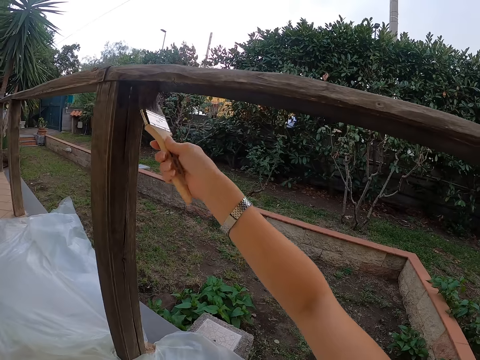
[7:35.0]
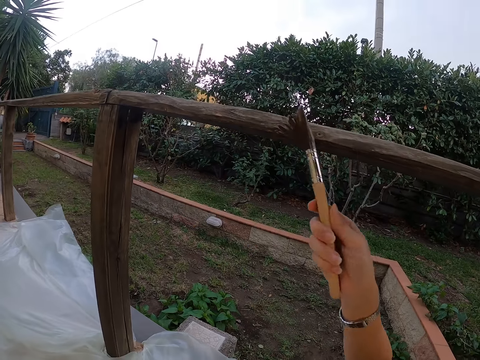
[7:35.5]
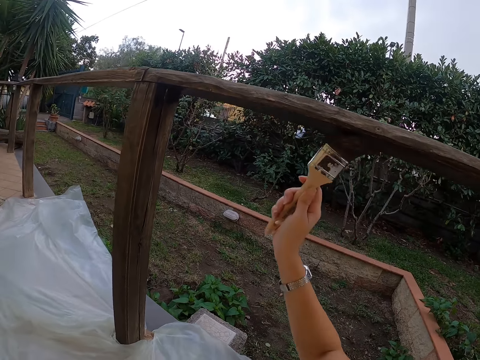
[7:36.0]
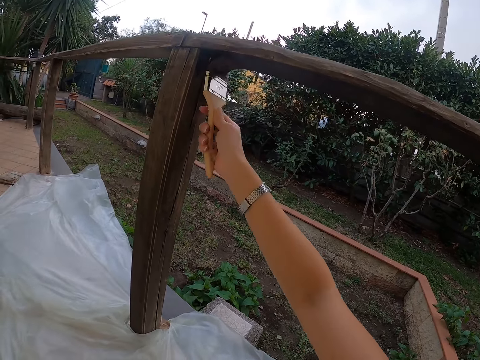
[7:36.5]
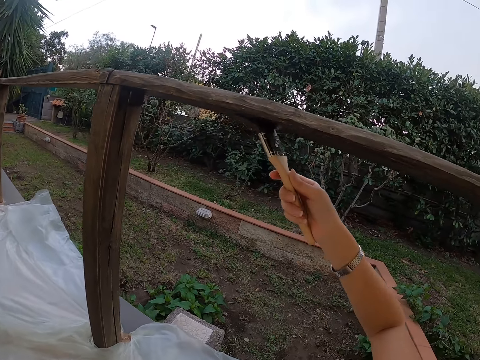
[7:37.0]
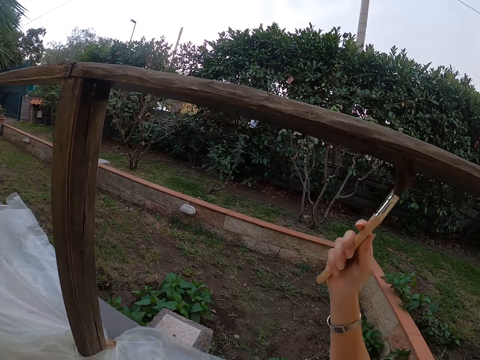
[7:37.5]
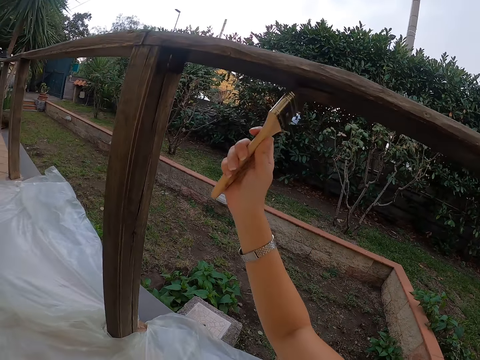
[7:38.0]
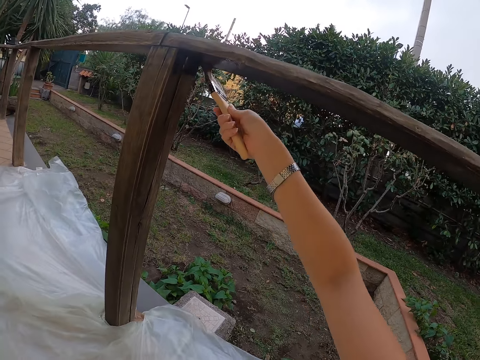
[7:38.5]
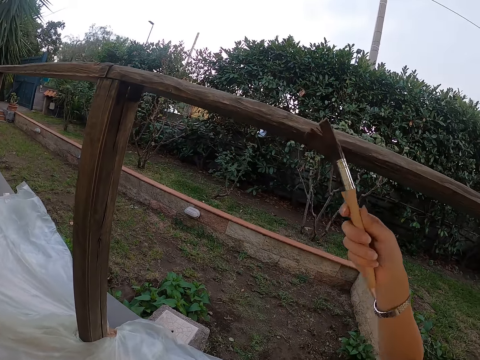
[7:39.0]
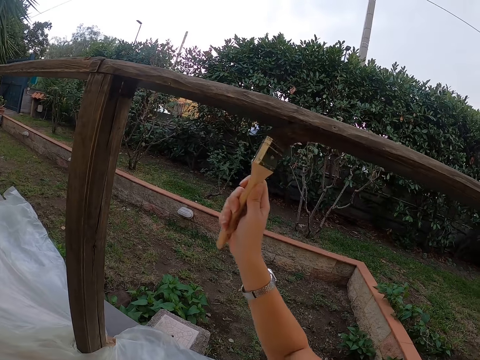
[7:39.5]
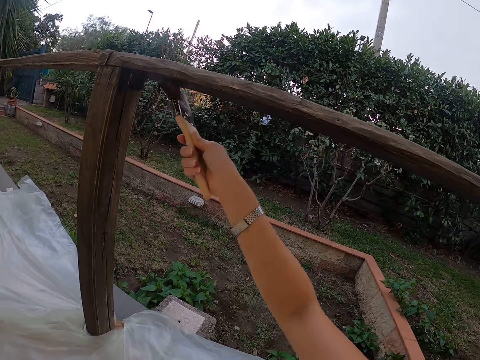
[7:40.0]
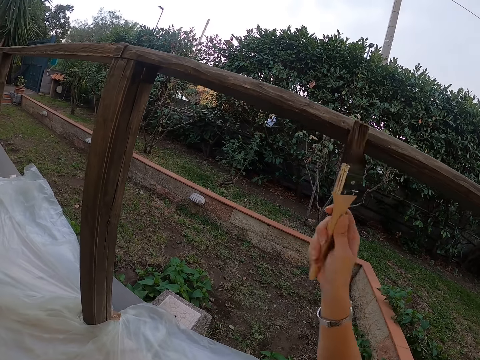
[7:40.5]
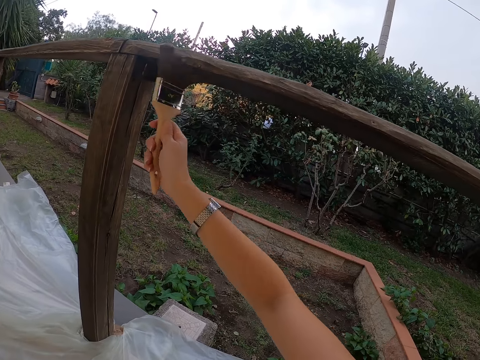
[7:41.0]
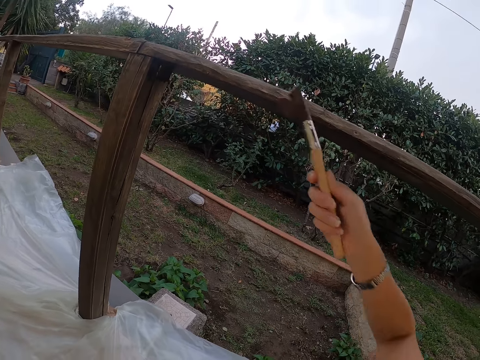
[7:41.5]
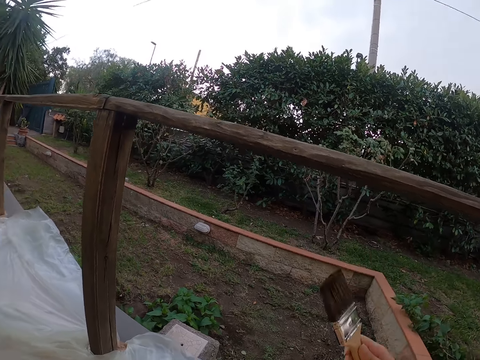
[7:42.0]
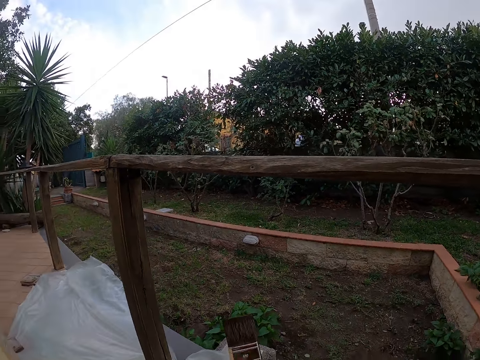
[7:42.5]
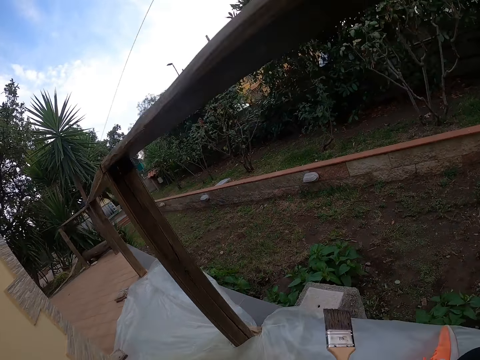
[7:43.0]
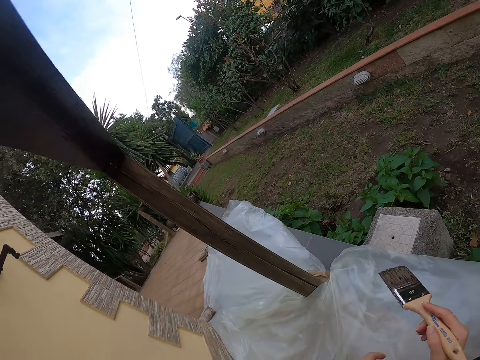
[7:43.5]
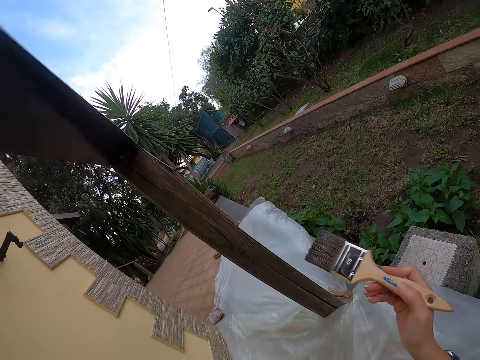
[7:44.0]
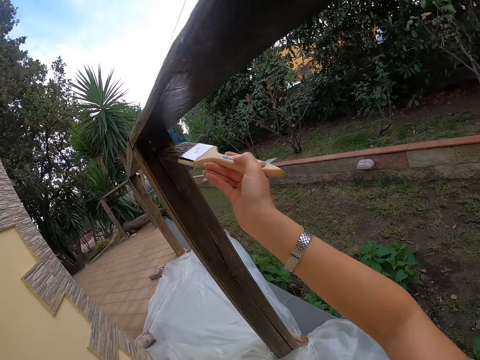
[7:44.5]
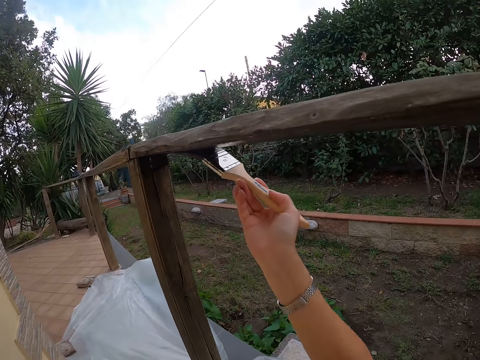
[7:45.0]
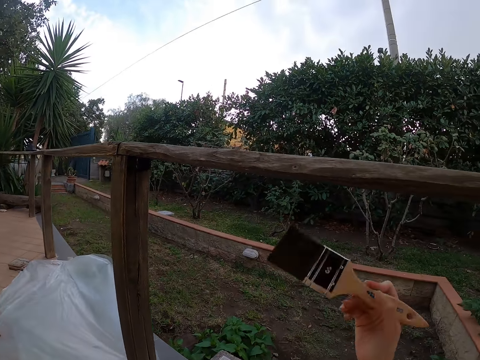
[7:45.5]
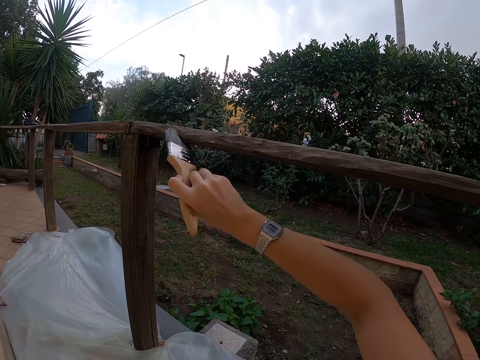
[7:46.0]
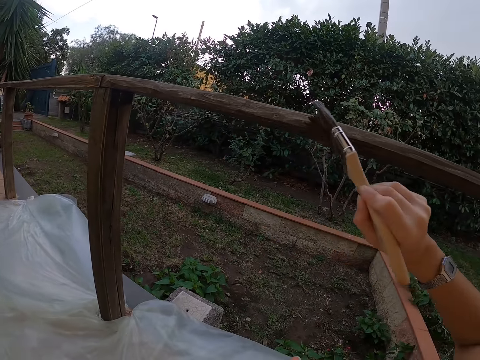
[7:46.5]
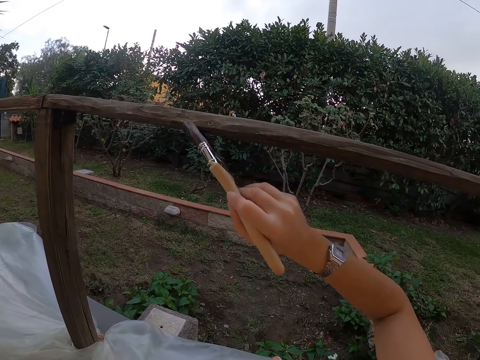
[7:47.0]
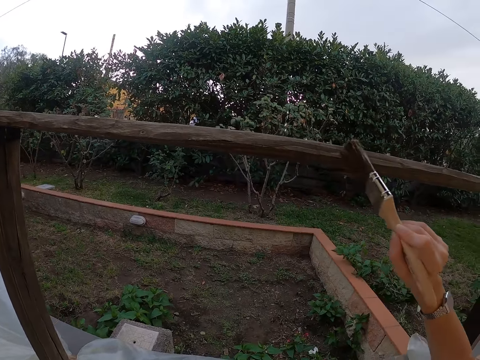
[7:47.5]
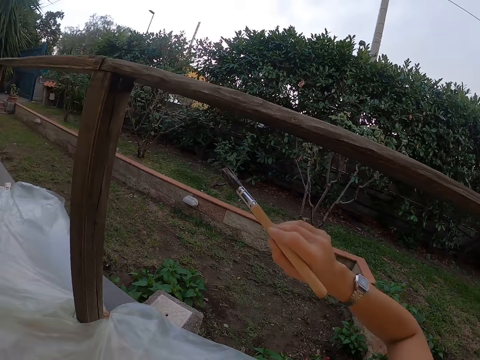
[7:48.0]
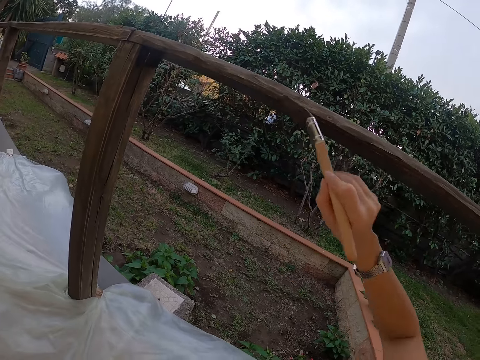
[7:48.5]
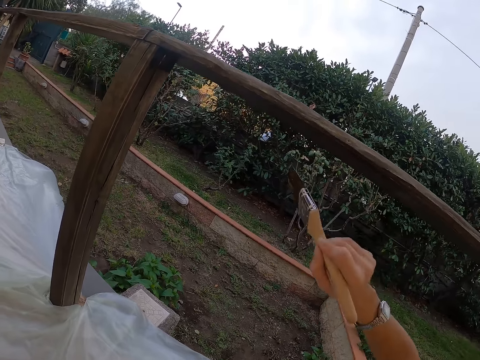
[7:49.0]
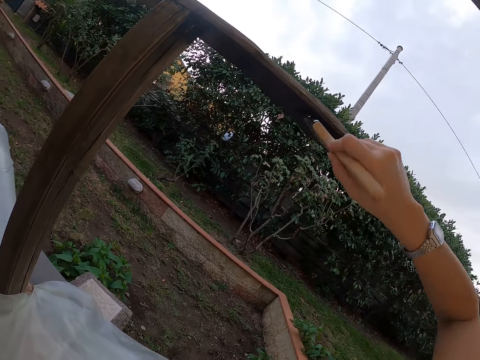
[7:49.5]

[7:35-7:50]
The camera wearer moves a paintbrush. They look around. They shift on the floor. They paint the wooden rail with the paintbrush.

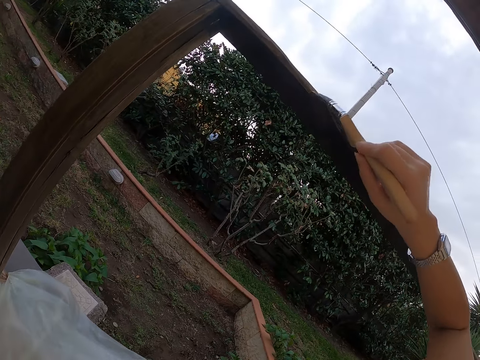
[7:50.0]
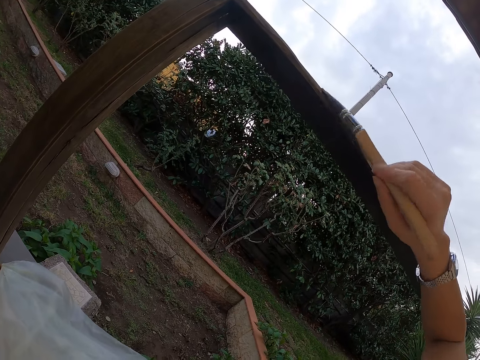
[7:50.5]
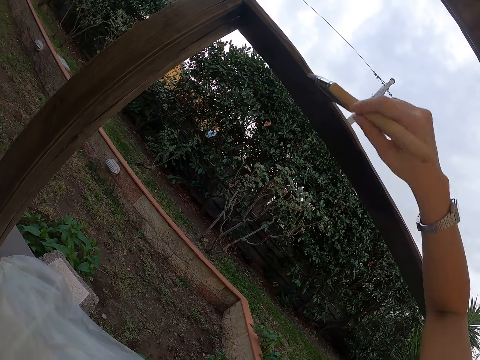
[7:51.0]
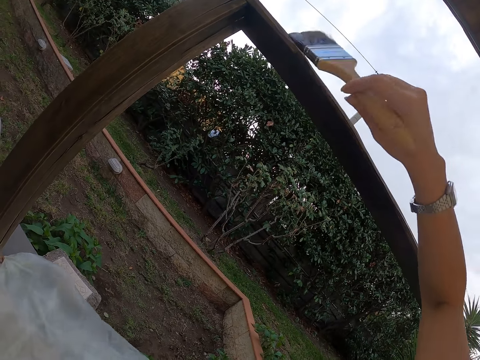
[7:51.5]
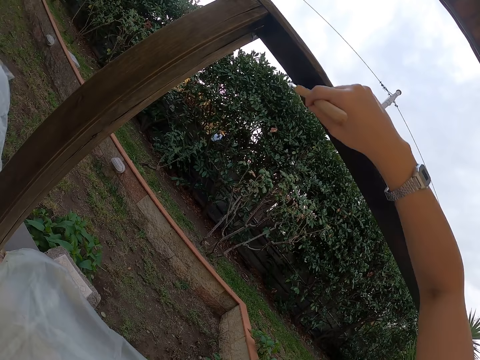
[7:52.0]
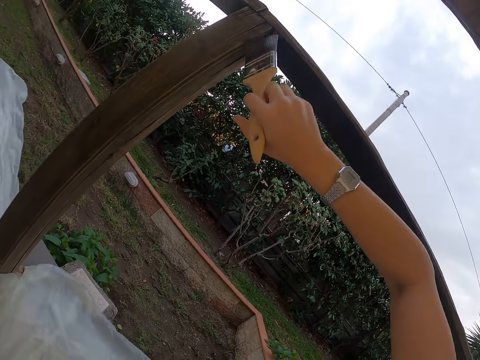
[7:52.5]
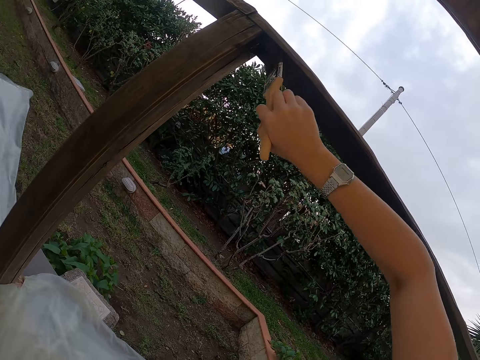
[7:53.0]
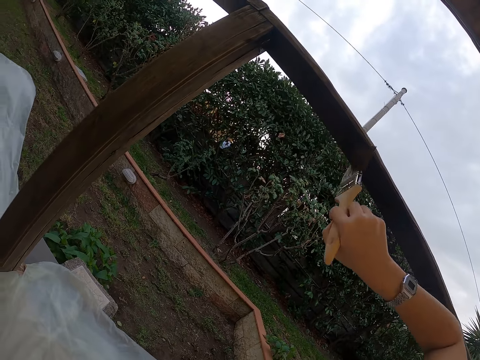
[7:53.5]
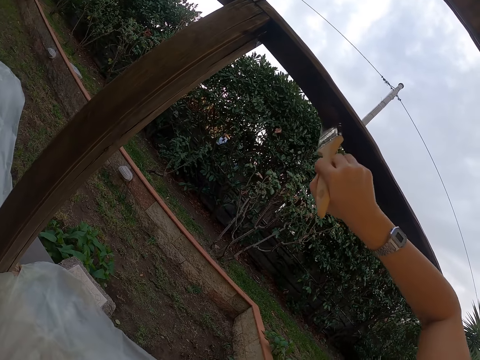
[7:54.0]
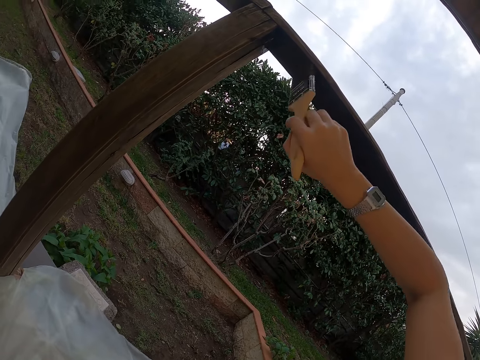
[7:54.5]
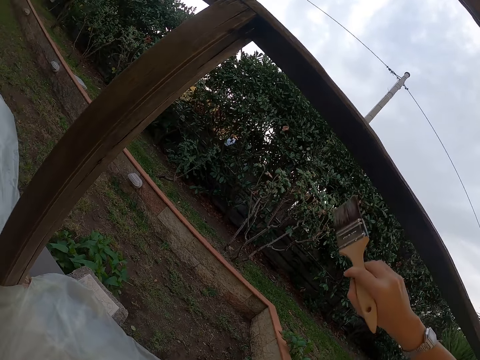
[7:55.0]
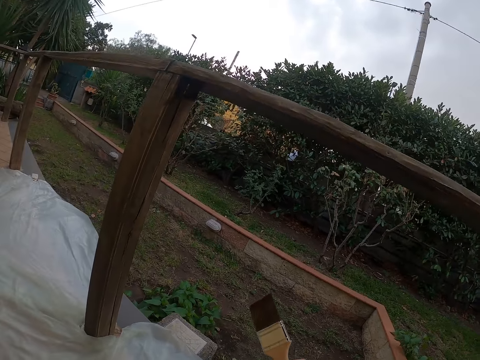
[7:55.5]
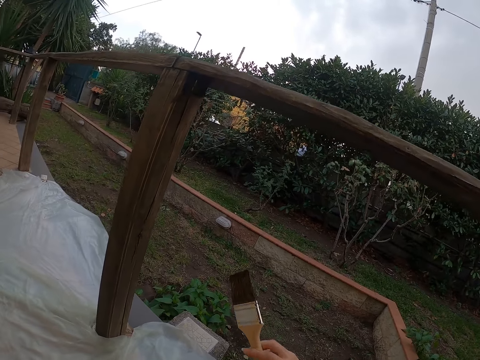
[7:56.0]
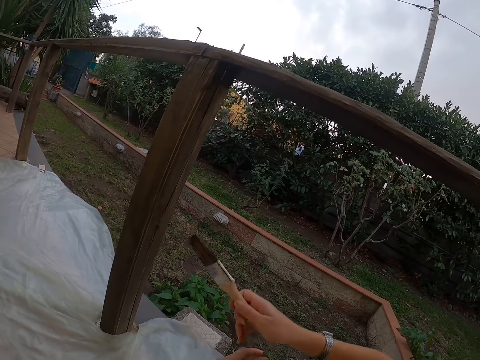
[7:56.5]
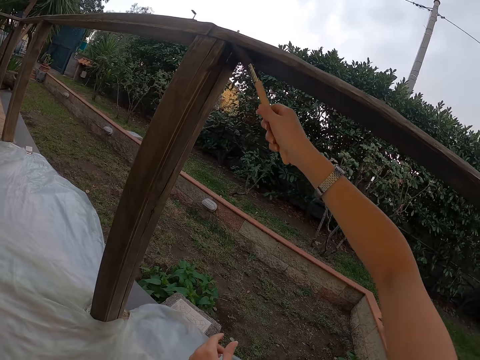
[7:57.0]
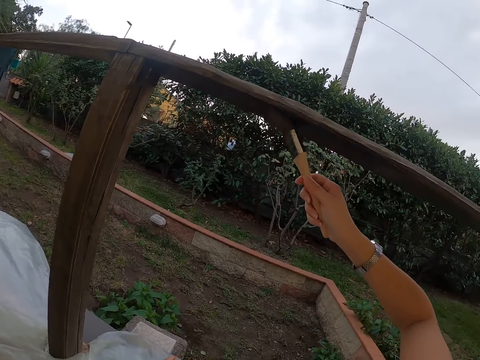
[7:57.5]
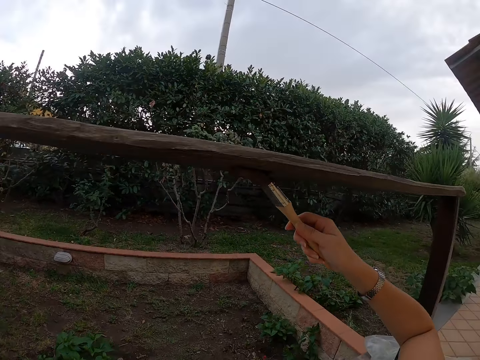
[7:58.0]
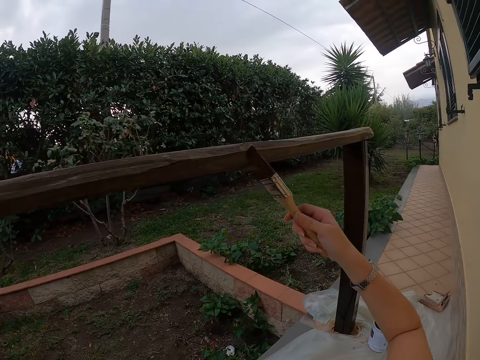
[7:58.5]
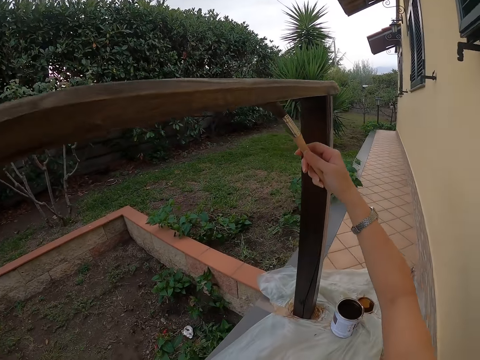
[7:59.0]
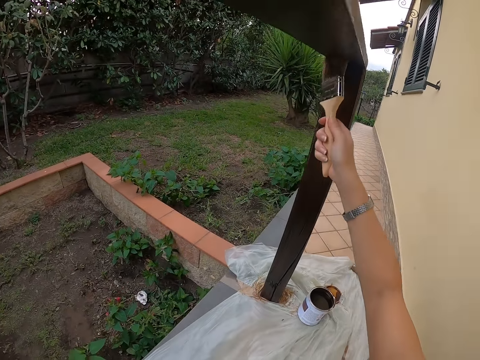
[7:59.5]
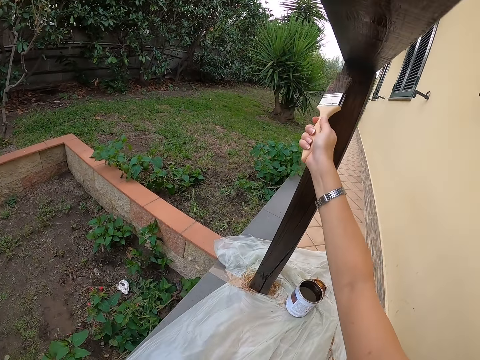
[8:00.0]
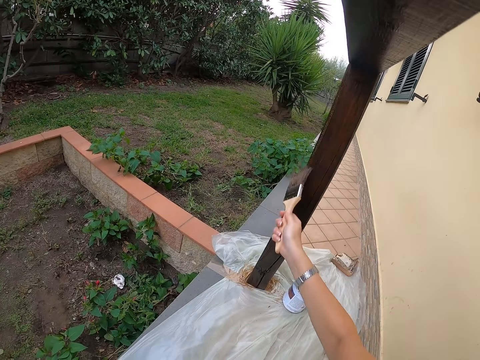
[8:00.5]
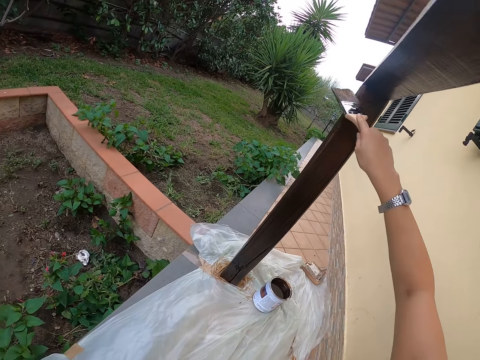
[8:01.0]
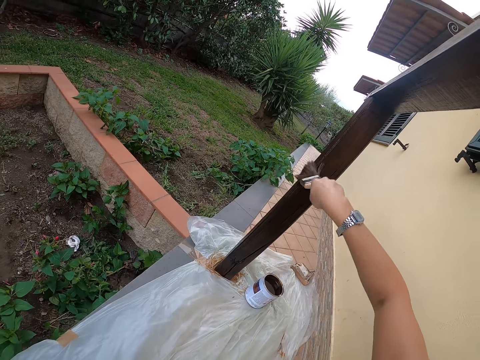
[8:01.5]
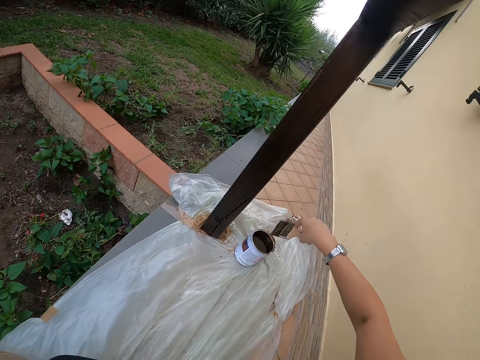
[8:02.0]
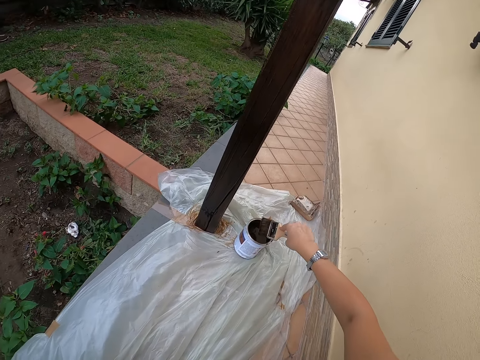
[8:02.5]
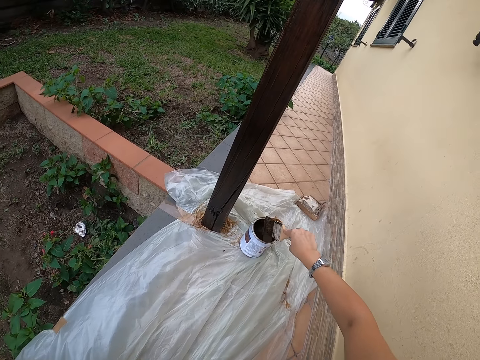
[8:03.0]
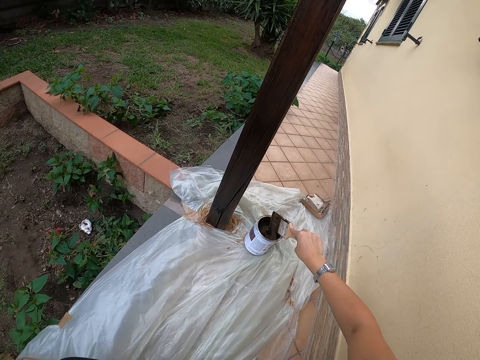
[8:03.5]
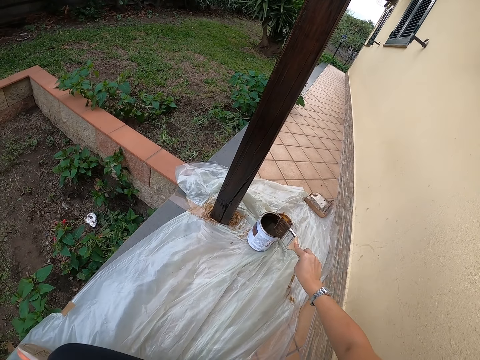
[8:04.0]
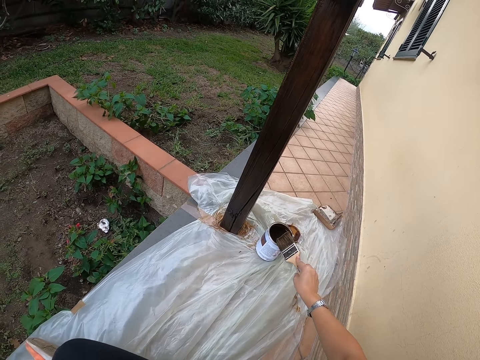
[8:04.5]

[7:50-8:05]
The camera wearer removes a paintbrush from the wood. They look around. They stare at the wooden rail. They paint the wooden rail with the paintbrush. They dip the paintbrush in a can. They pick paint from the paint can. They bang the paintbrush on the can.
